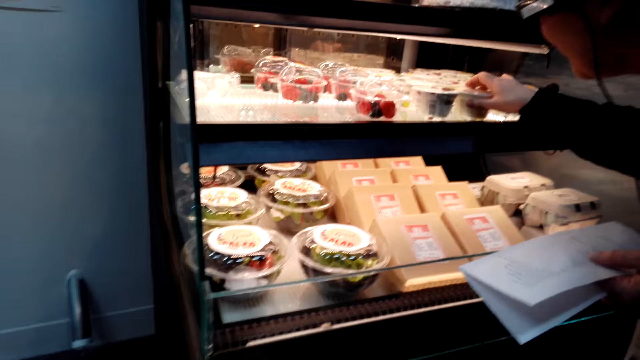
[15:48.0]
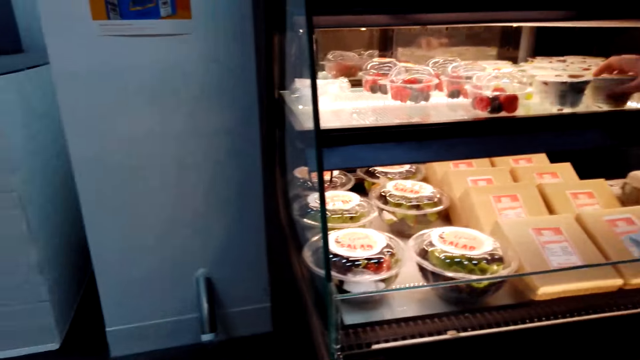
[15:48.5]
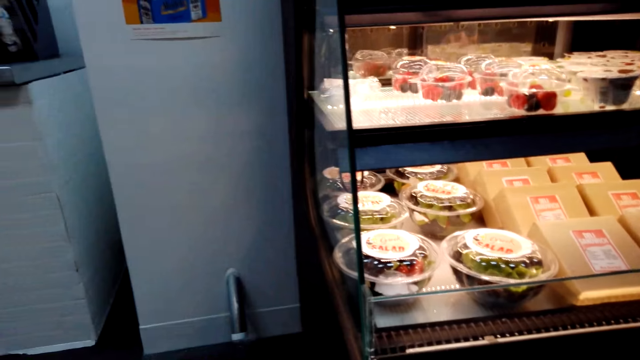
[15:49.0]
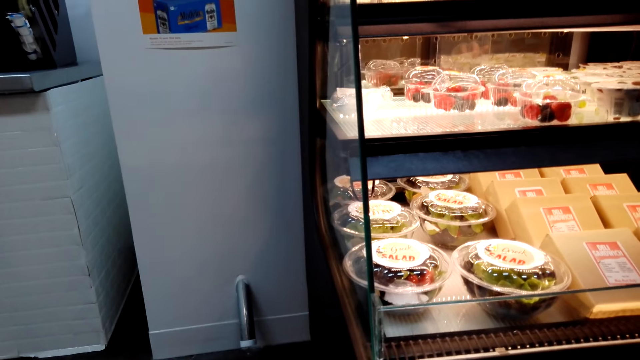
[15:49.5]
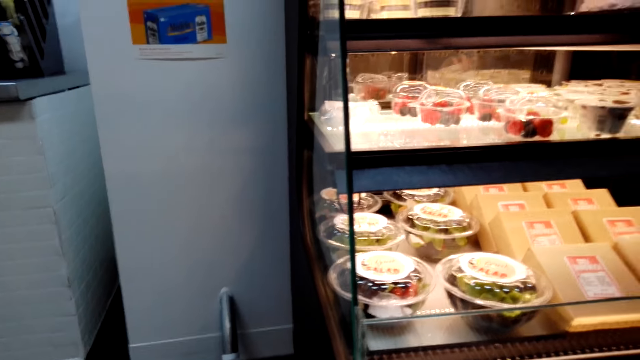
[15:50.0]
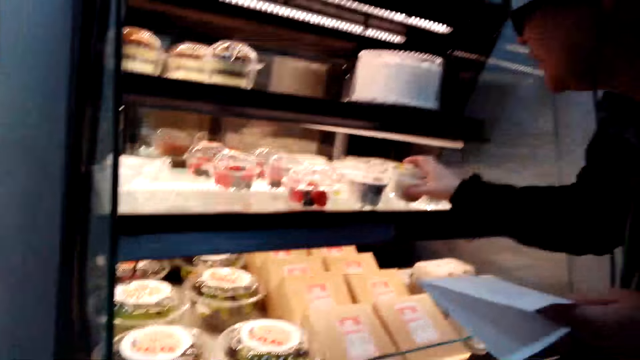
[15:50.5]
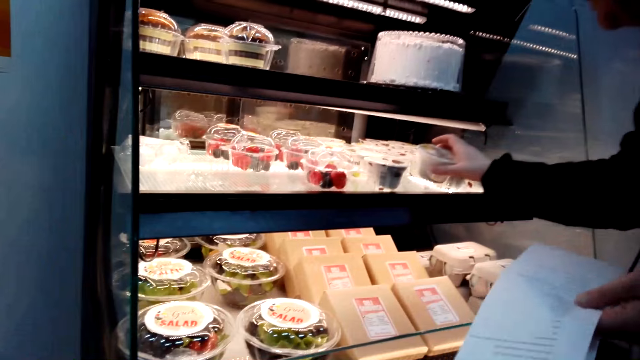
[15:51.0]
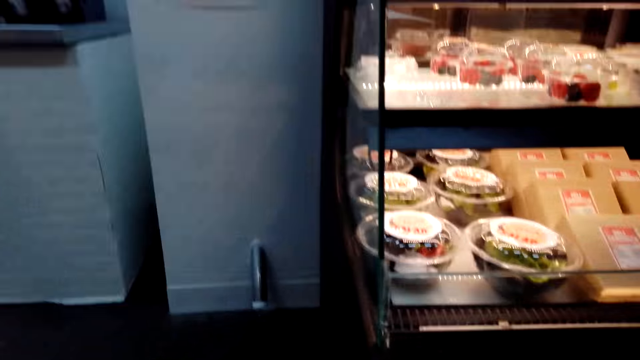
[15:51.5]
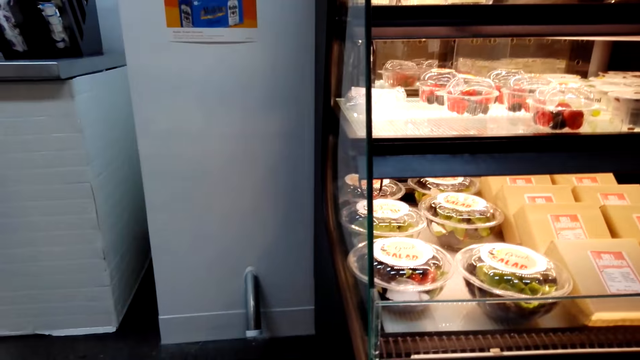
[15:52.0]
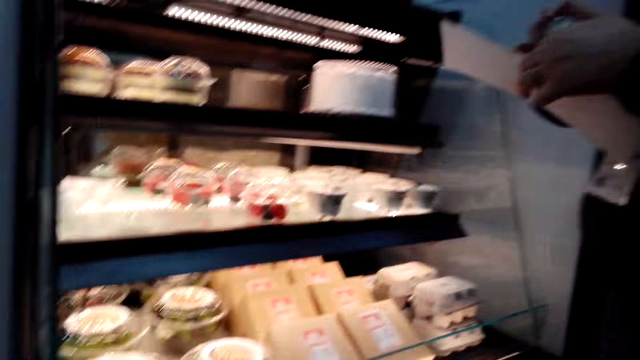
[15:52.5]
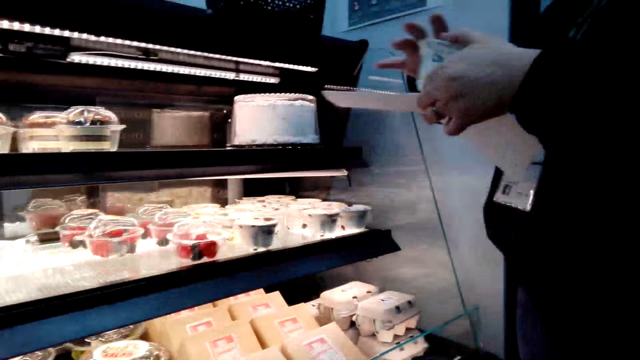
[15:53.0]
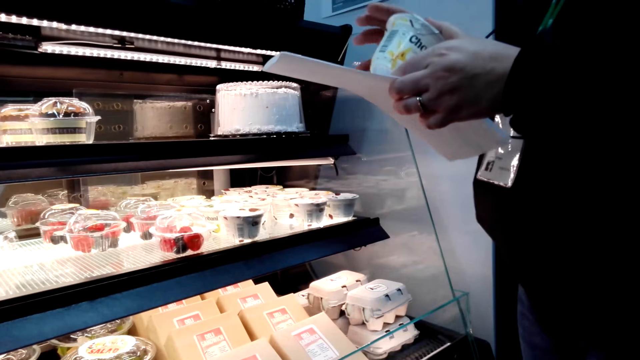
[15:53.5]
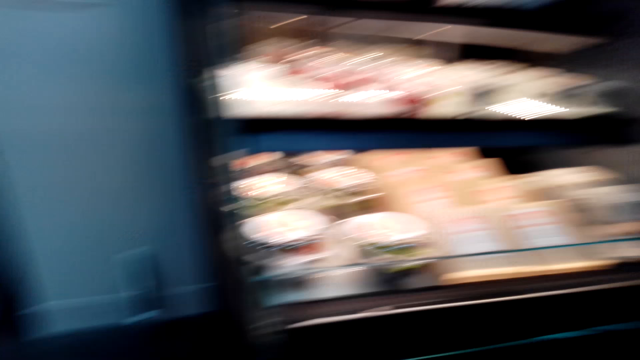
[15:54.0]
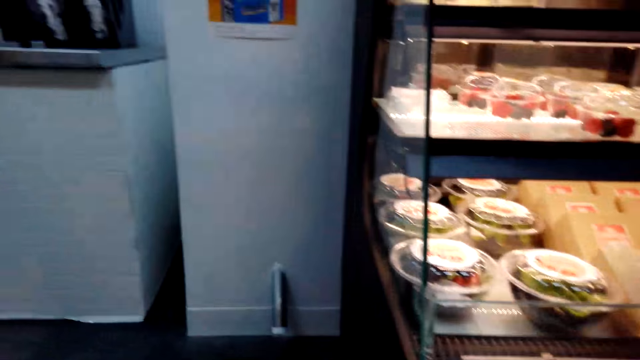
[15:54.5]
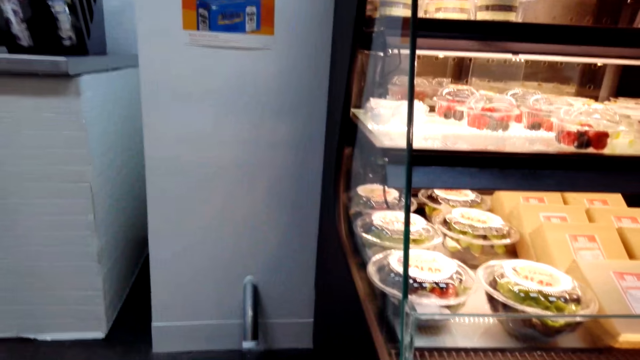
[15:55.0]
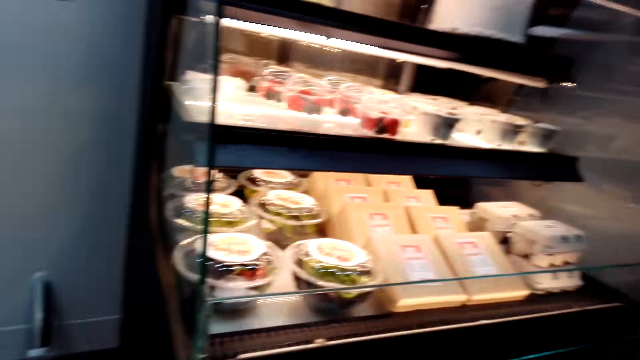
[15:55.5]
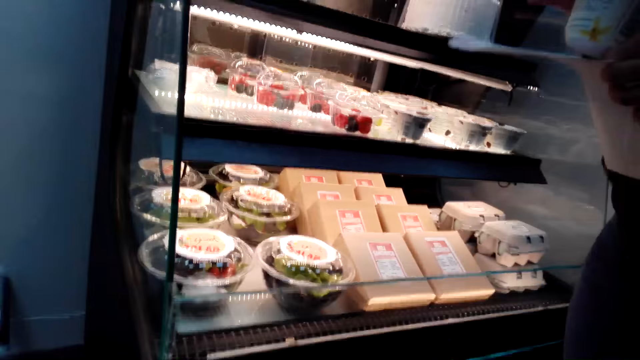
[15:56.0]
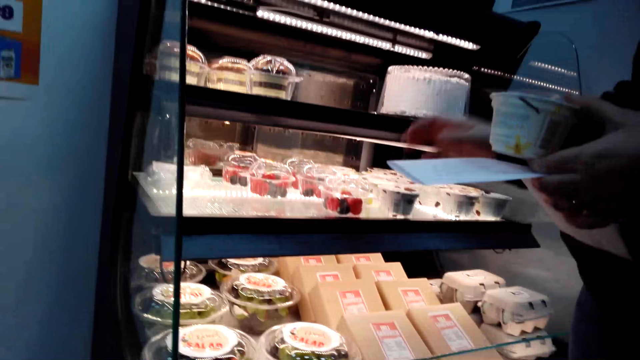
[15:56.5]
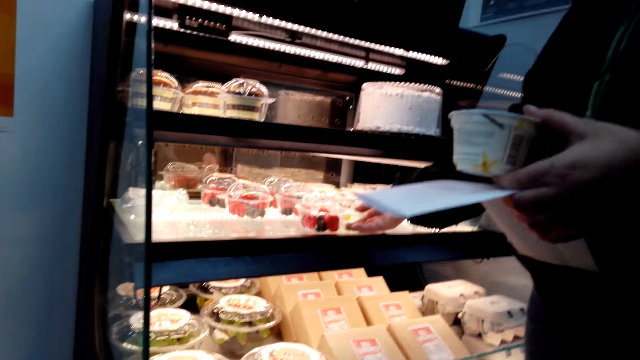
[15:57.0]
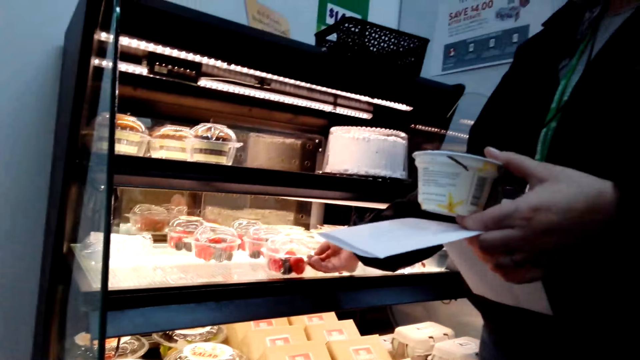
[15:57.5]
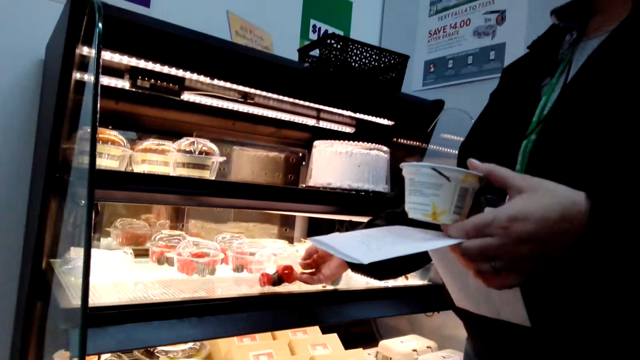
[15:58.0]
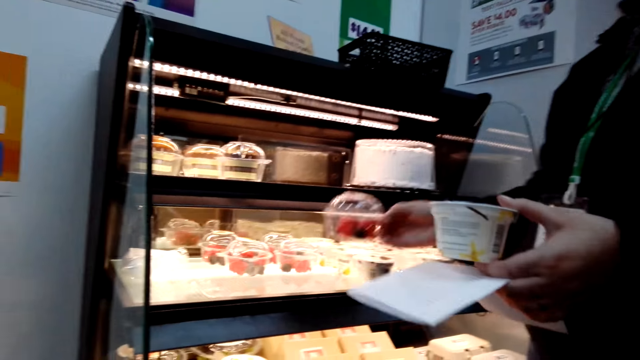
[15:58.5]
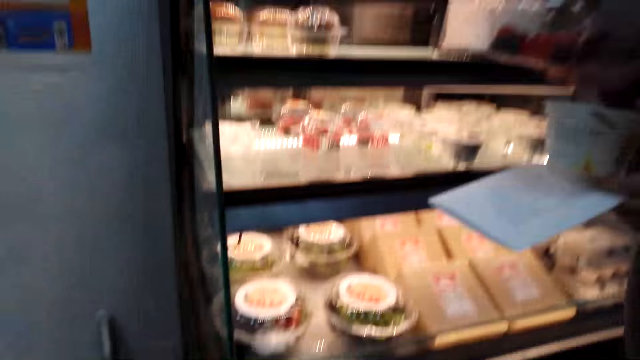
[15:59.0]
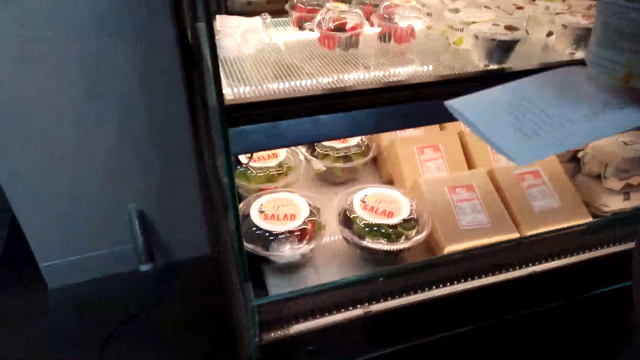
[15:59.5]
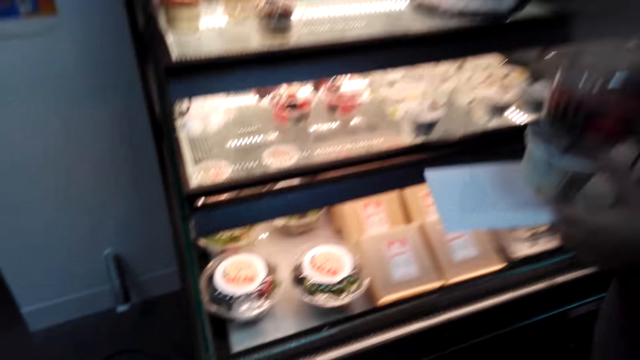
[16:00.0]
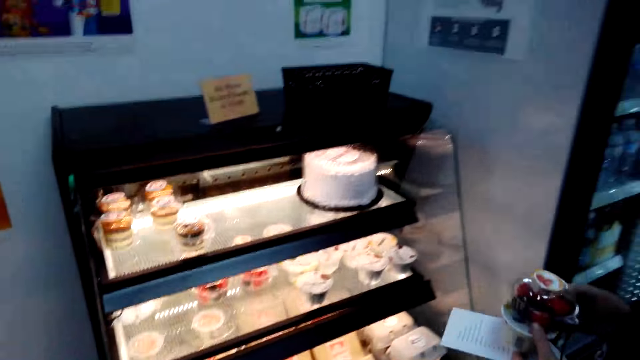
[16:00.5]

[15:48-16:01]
The camera wearer picks up the cake. They look around the convenience store. They stare at the cake. They take the fruits from the stand. A person picks up the container.

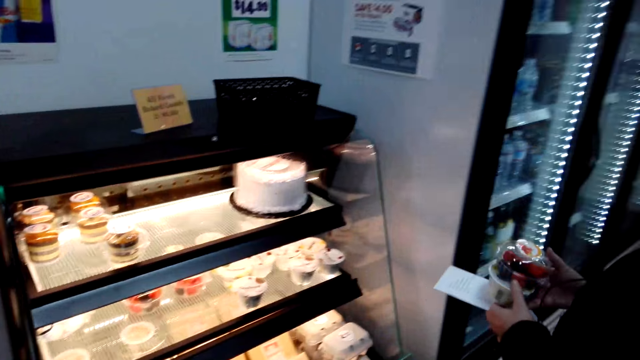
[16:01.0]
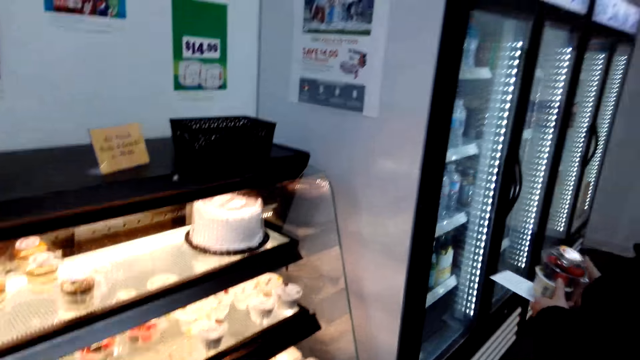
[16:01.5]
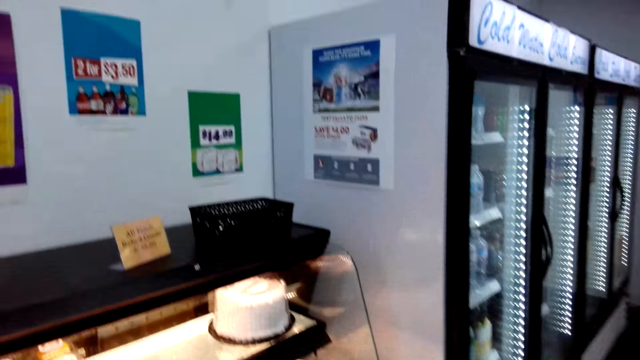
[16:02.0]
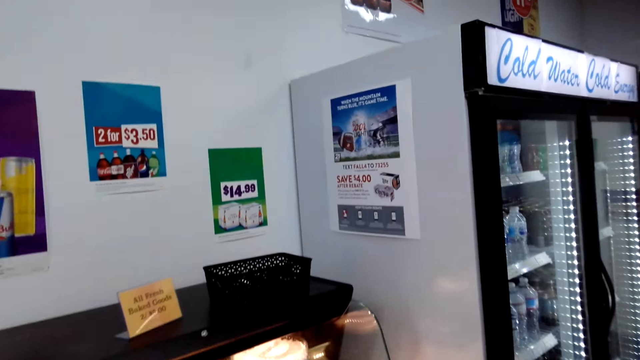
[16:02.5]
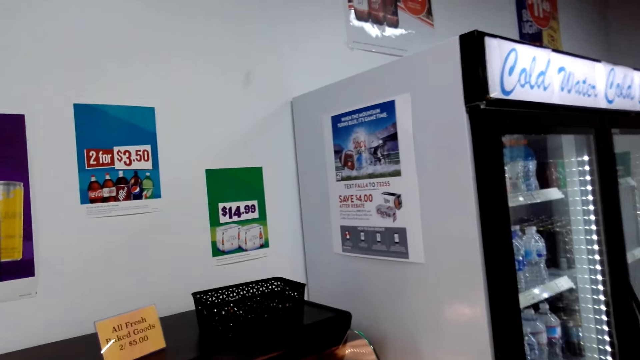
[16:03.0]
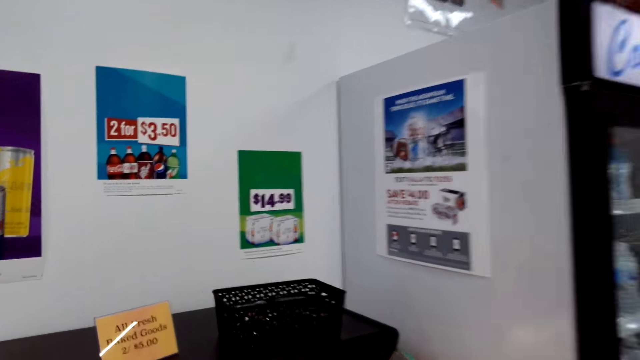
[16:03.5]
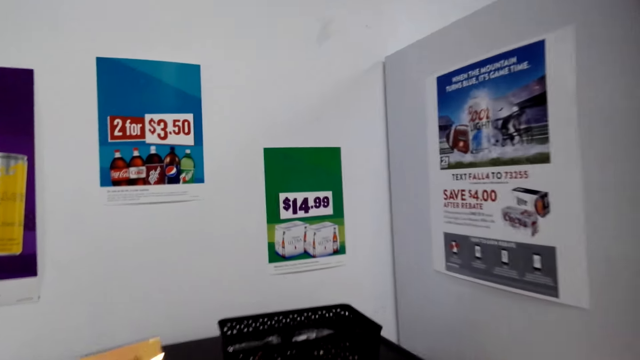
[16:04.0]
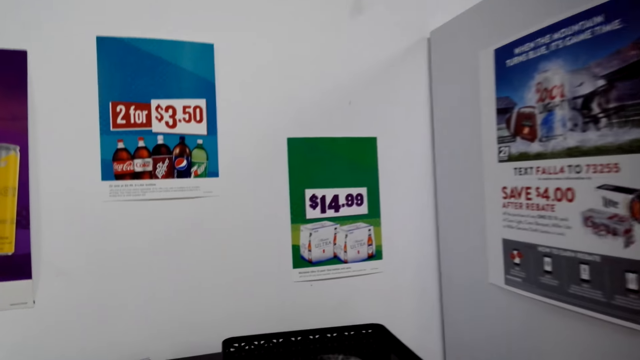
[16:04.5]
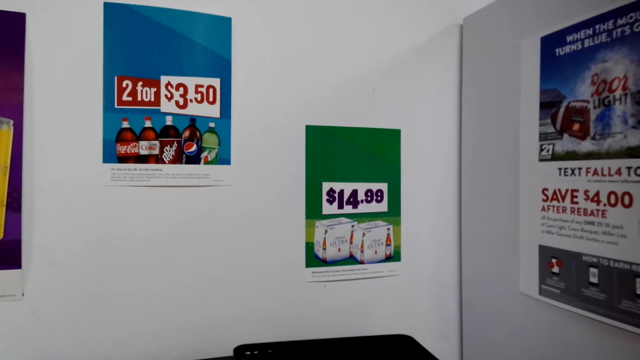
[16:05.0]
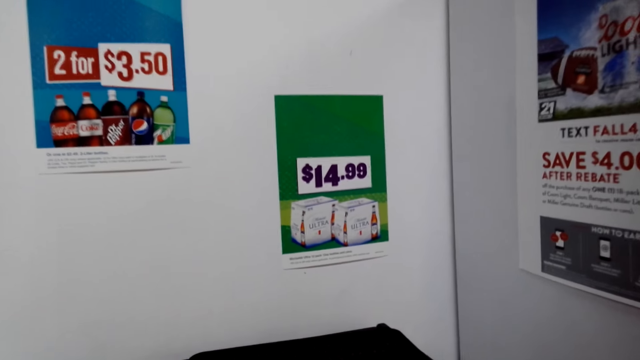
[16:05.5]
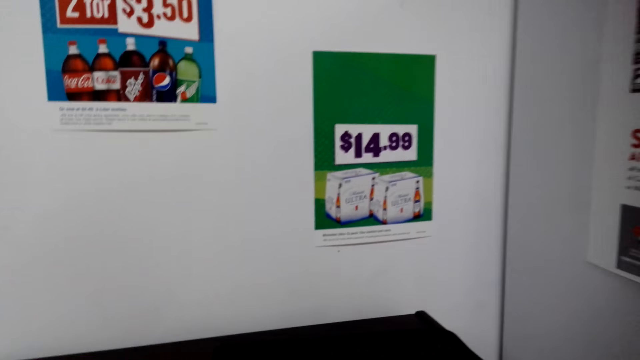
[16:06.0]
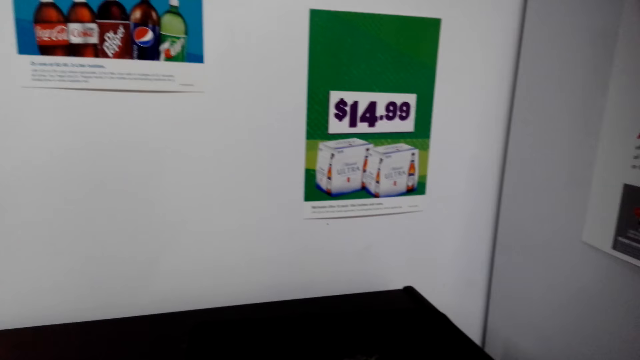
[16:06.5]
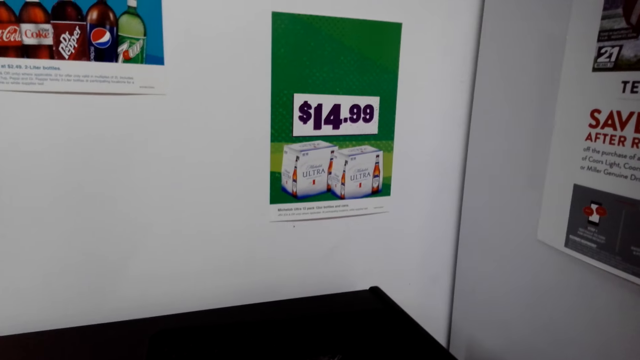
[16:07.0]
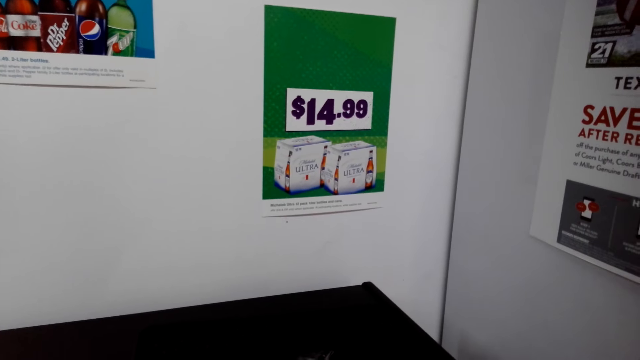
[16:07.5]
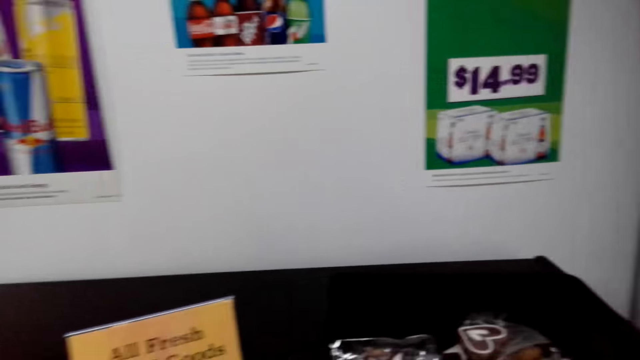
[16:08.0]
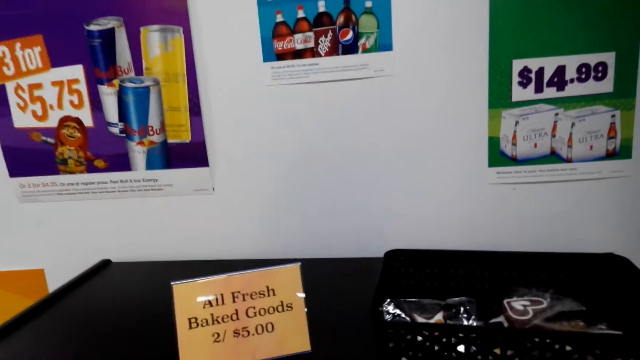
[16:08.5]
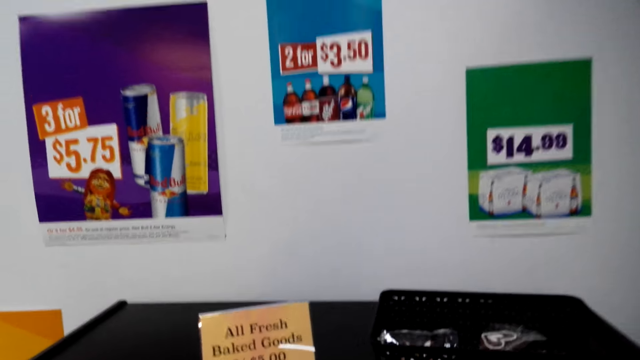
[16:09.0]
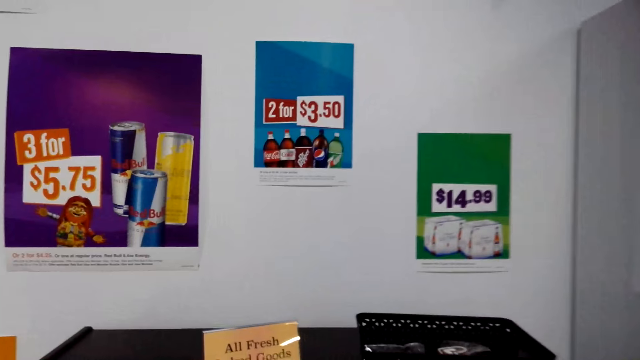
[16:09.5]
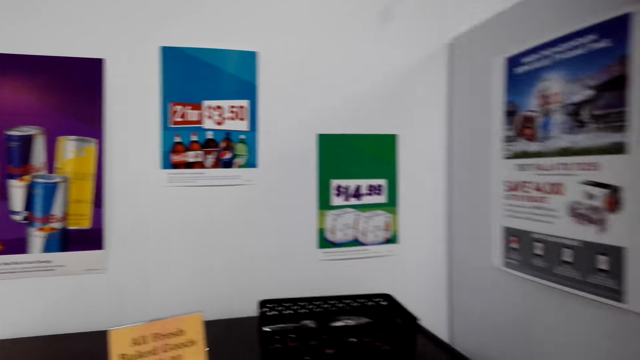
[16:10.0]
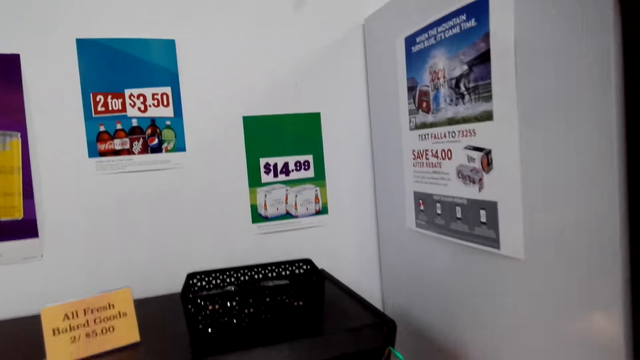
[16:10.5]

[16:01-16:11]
The camera wearer looks into the black basket. They stare at the poster.
